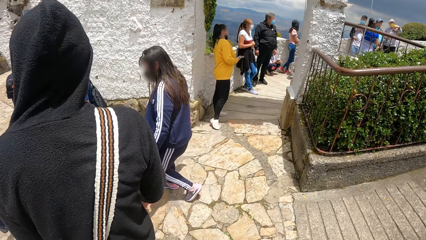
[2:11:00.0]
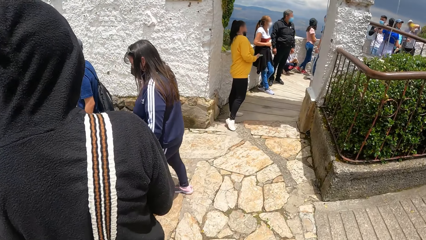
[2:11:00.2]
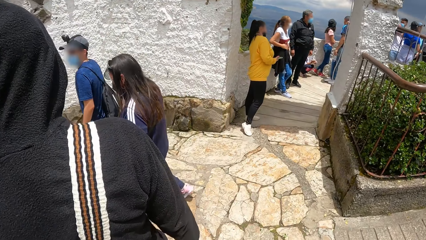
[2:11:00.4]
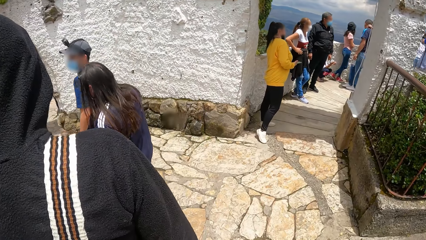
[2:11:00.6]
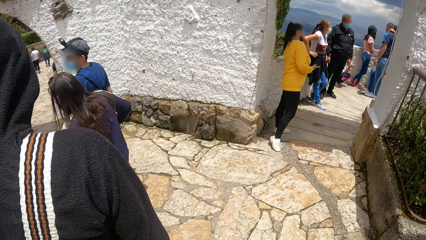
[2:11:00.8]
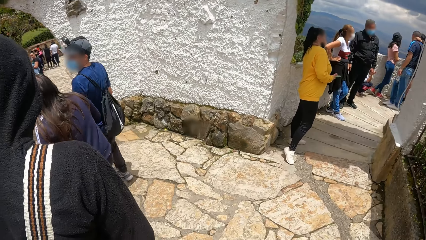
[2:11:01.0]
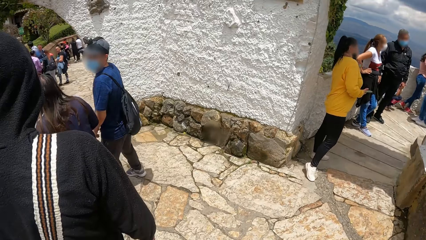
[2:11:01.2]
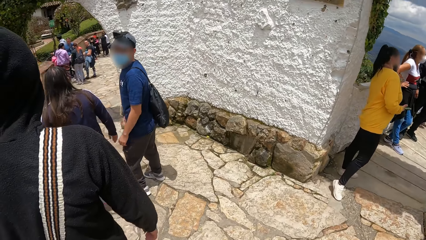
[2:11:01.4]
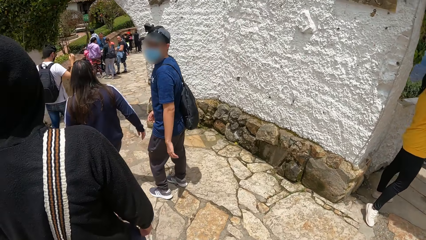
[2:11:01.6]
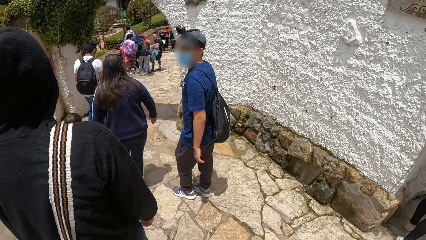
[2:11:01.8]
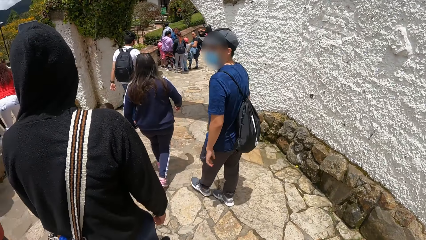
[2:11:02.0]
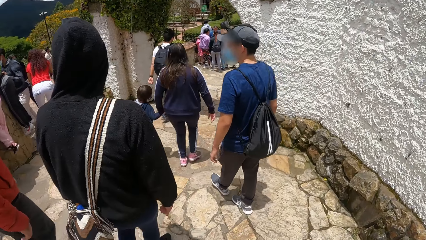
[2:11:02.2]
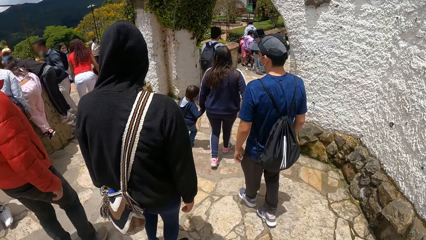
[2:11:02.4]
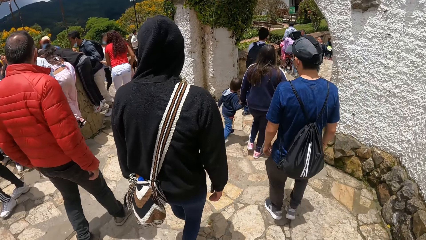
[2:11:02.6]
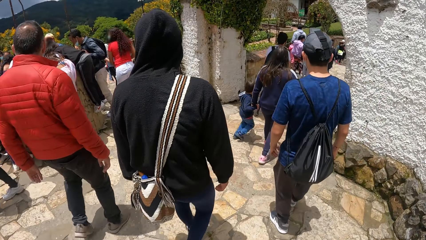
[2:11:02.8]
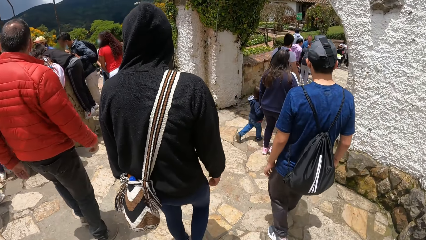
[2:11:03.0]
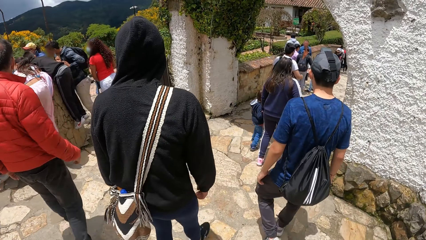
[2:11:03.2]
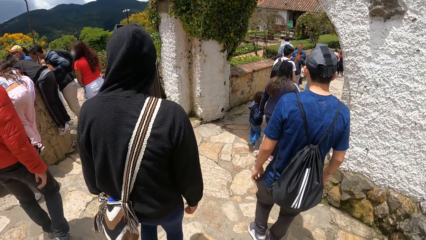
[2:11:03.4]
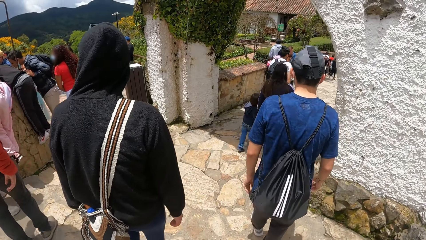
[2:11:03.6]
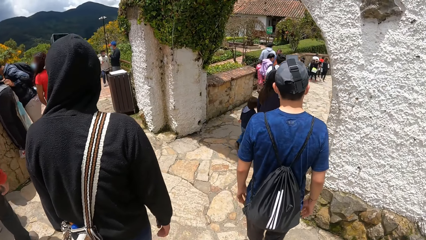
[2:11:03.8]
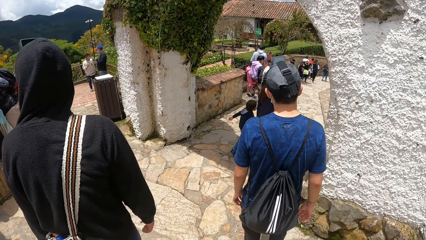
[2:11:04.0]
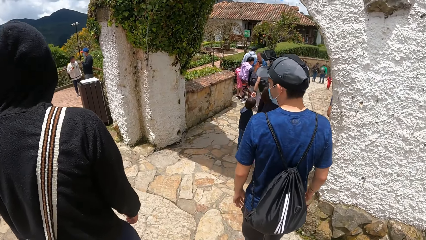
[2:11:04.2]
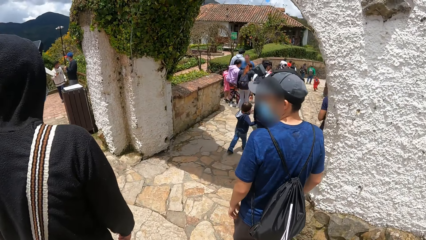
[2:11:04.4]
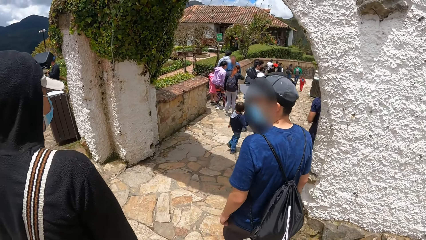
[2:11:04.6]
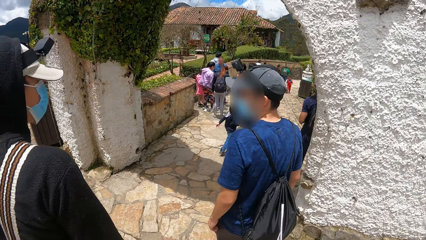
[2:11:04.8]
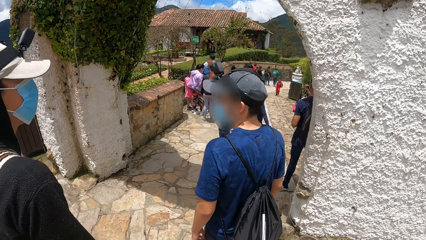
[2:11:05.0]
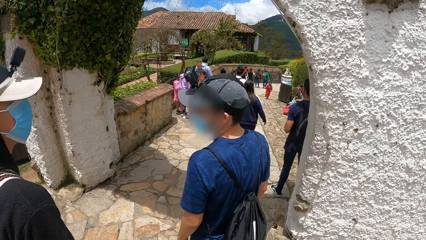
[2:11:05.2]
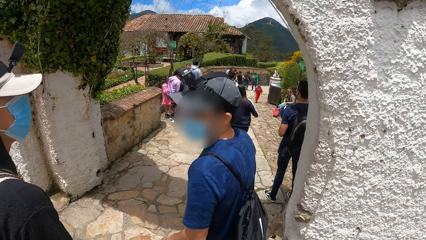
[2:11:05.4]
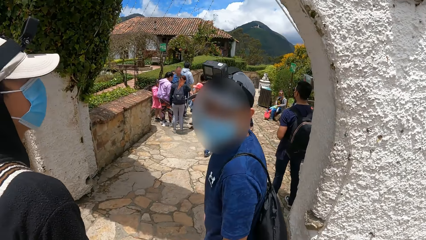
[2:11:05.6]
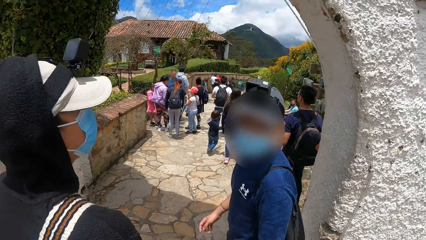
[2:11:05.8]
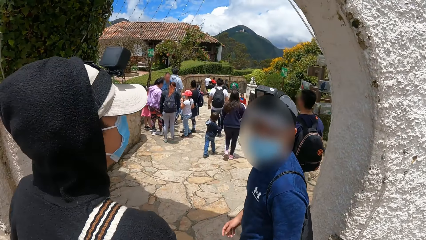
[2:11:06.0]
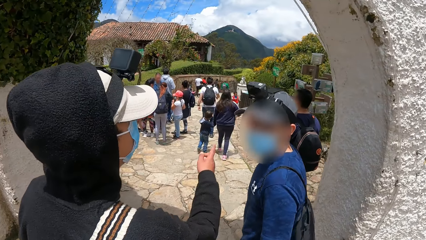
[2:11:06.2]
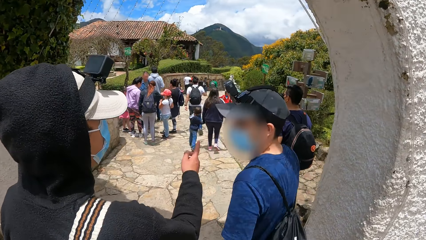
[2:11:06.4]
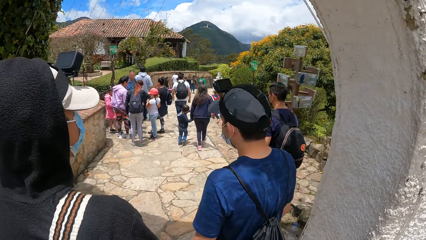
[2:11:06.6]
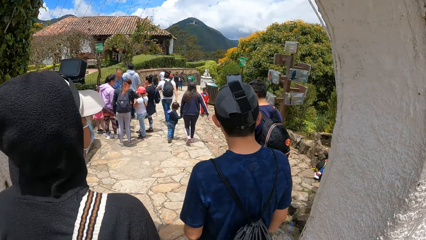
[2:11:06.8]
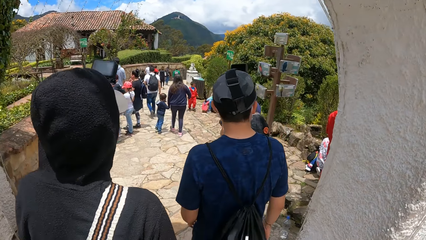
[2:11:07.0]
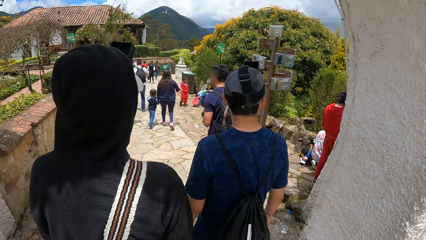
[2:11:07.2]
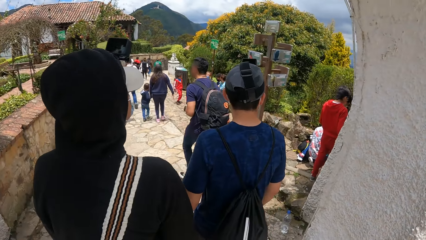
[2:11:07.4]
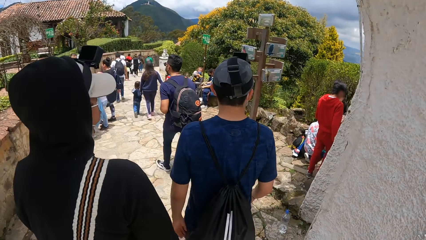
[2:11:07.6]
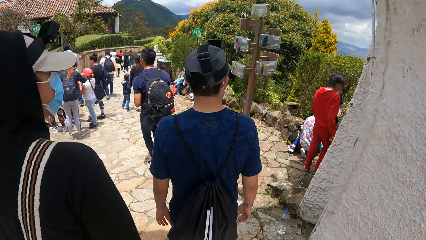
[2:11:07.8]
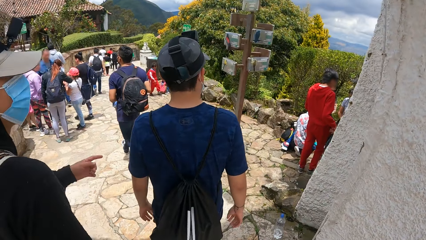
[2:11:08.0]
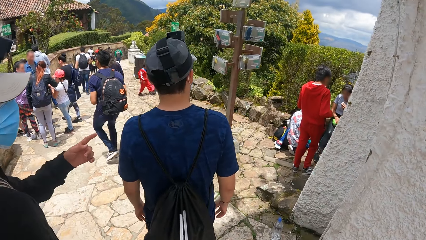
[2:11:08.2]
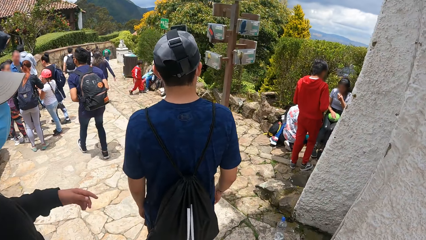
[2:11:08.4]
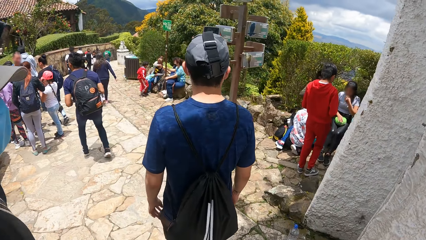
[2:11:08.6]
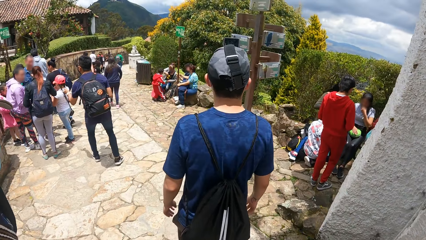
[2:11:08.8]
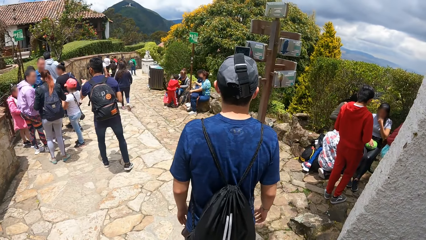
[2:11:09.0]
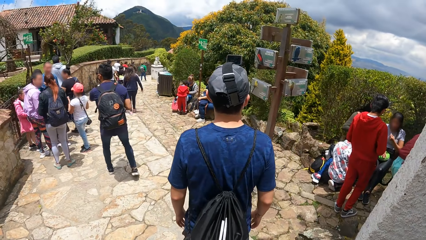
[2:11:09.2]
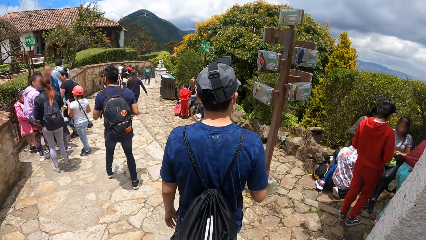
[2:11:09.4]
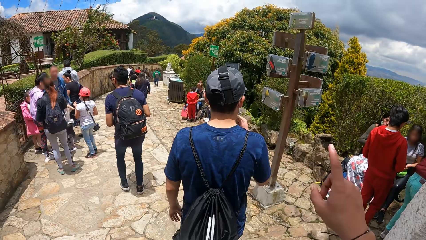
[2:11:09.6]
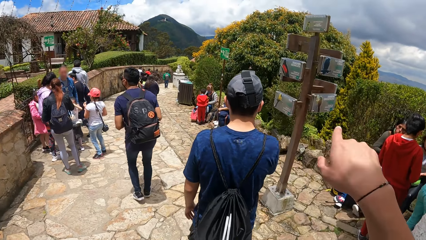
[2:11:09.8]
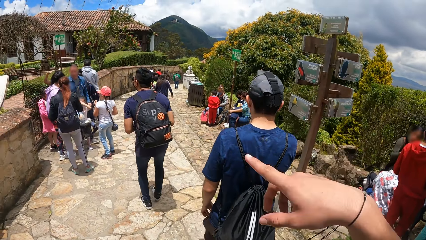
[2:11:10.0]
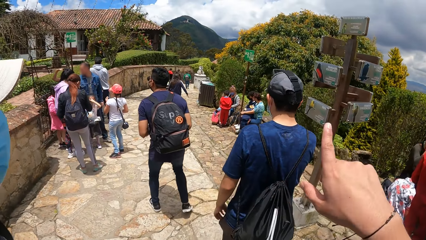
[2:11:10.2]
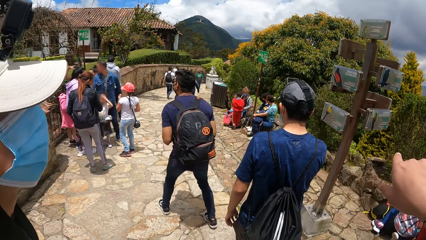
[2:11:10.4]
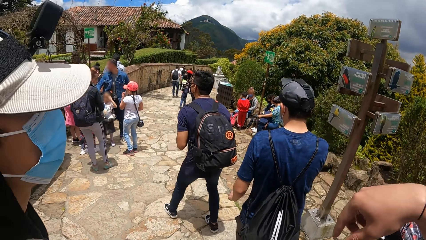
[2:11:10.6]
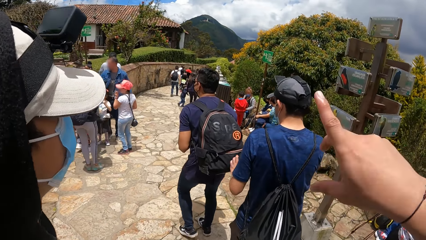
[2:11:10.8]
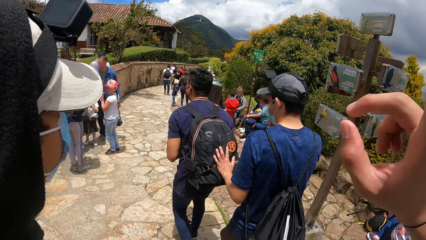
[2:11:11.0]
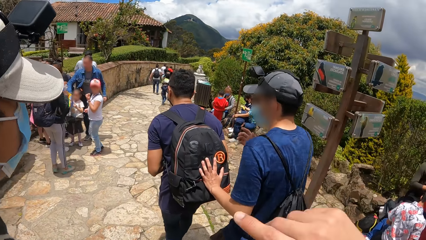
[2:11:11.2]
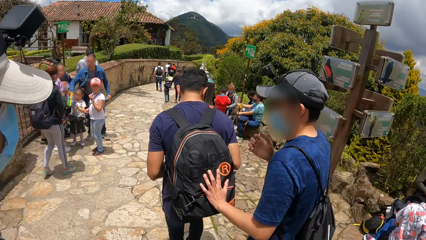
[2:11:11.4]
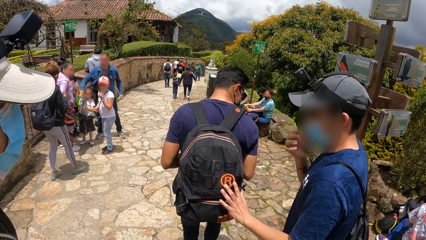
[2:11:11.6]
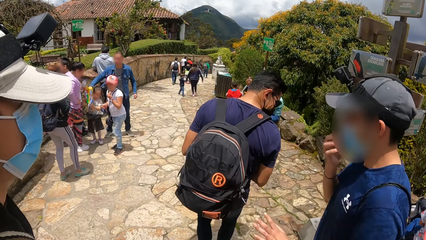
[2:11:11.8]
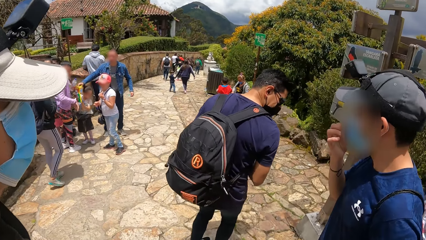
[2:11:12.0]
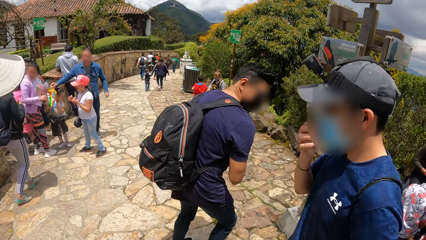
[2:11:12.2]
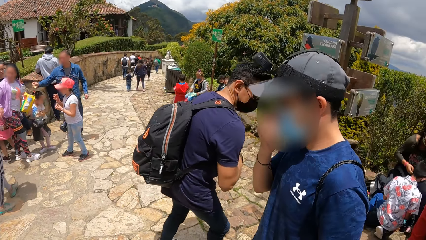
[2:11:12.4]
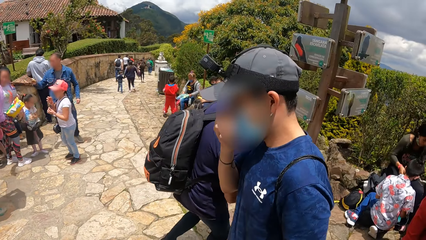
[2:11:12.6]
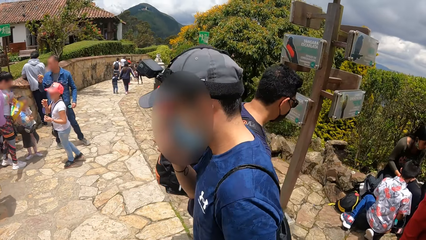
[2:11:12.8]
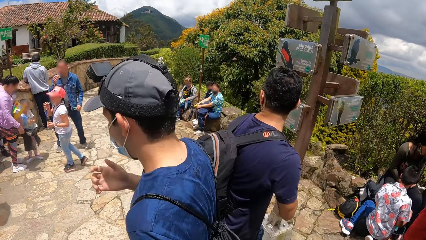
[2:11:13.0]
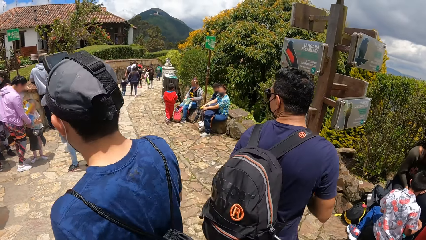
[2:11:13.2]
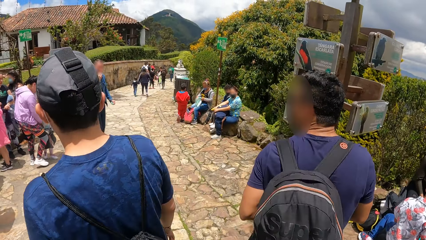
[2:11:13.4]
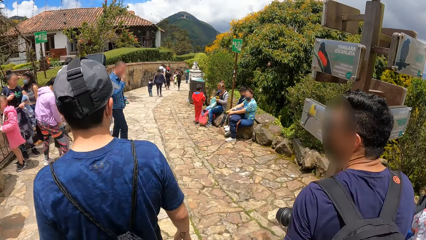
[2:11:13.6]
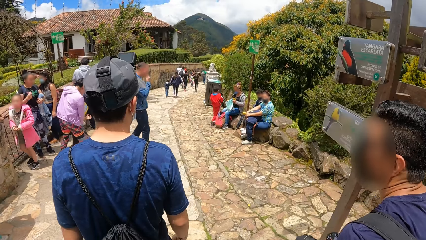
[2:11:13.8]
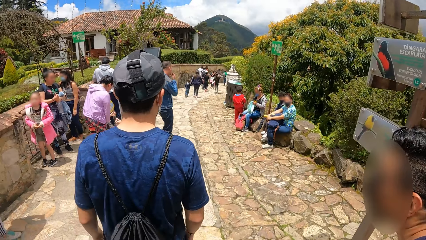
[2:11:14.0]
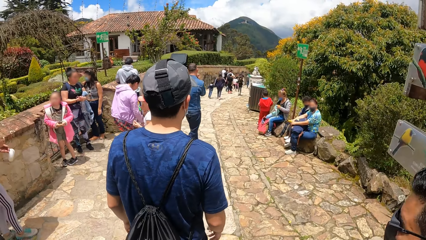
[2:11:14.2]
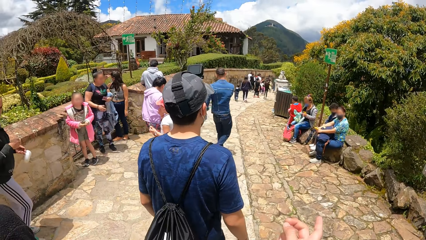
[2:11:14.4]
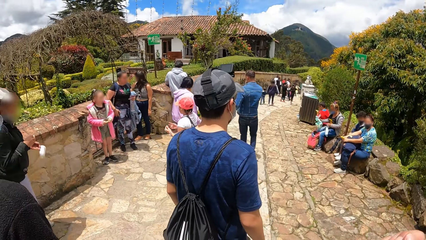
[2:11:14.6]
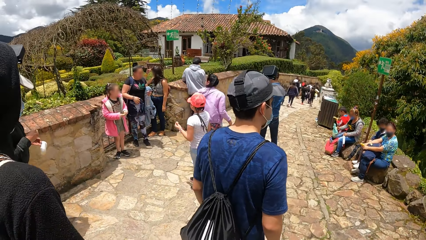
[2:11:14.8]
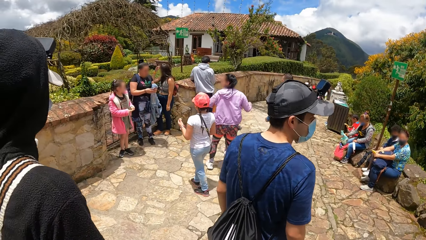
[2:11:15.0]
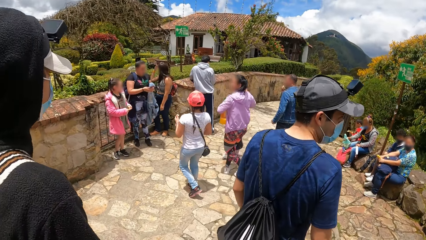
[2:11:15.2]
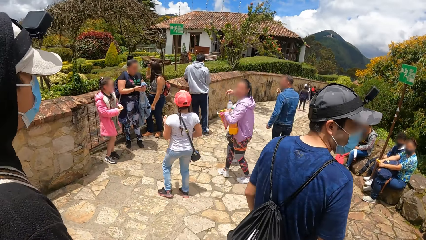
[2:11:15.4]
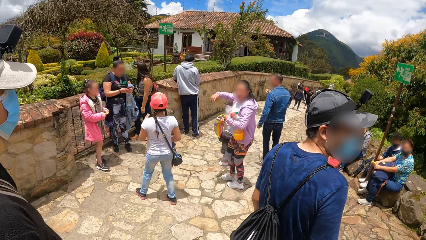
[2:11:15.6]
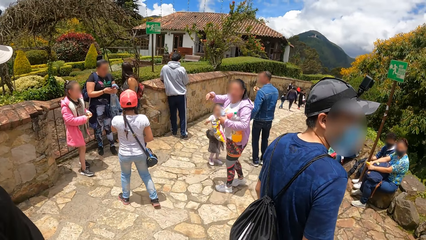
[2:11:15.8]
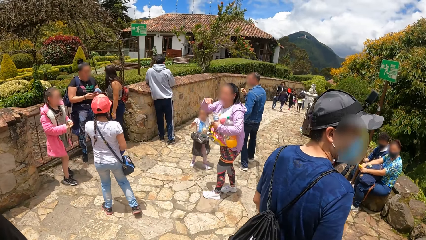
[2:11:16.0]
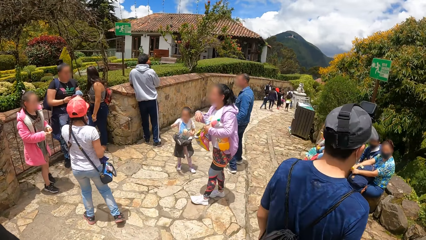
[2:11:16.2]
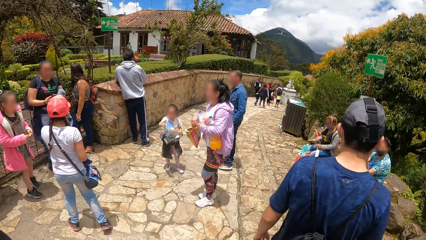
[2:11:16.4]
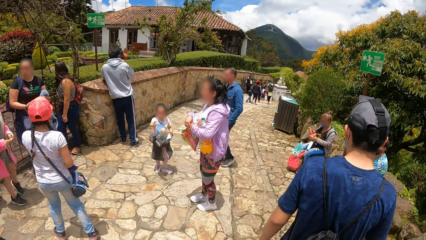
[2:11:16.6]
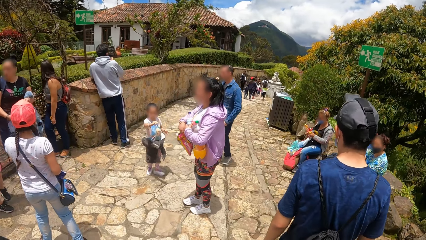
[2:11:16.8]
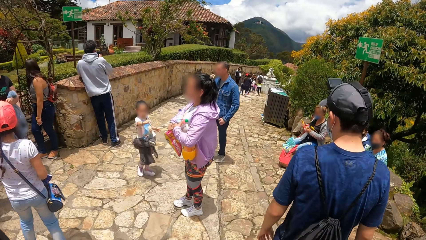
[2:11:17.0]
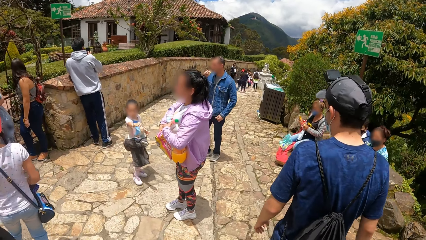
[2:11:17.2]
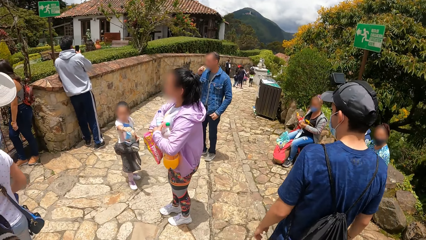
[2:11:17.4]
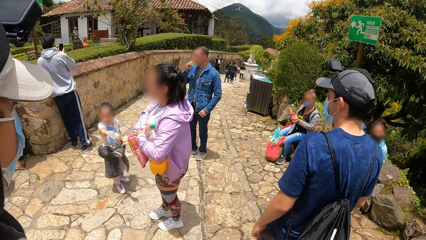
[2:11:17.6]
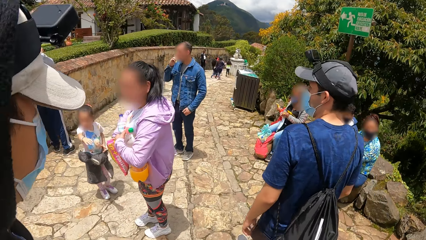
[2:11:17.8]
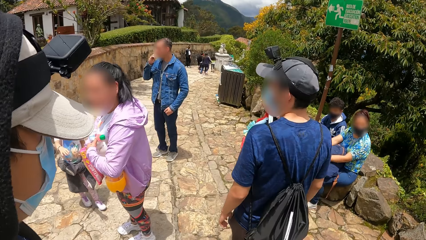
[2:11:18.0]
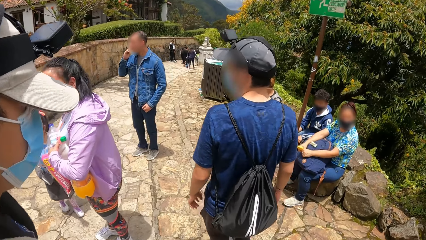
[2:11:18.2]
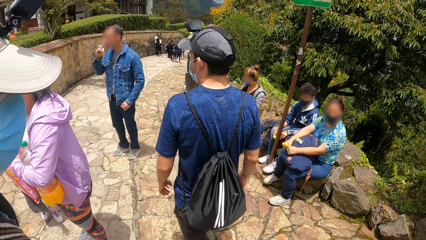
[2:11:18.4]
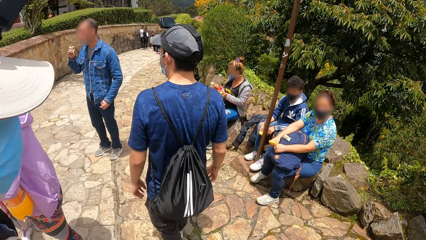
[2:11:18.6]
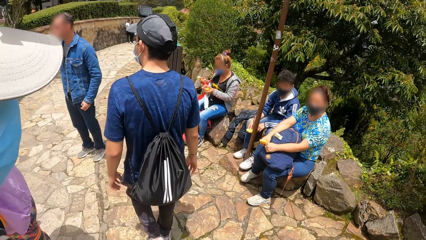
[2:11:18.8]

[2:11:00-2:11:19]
A man turns and turns back. The man and another man look aside. The first man turns. The other man points with his right hand. The first man turns back. The two men walk on the path. The other man points with his left hand. The camera wearer points at something with the right hand. She gesticulates with her right hand. The first man touches a bag on a third man with his left hand. He touches the face mask on his face with his right hand. The other man walks on the path and looks back. The two men walk on the path.
